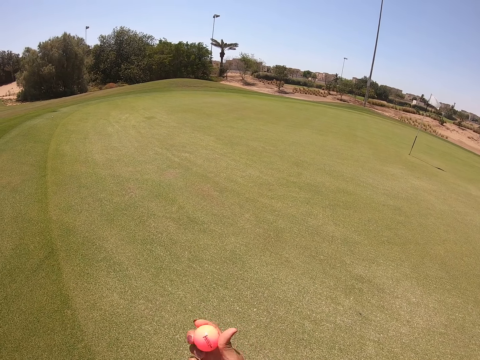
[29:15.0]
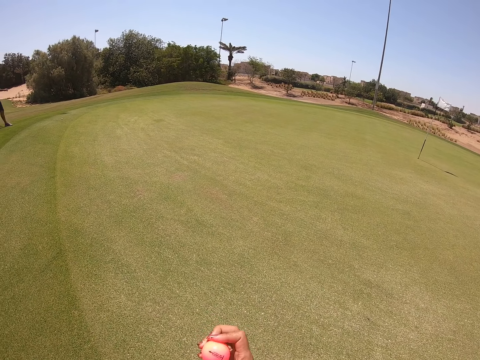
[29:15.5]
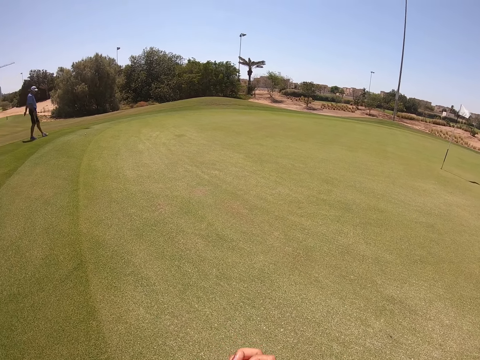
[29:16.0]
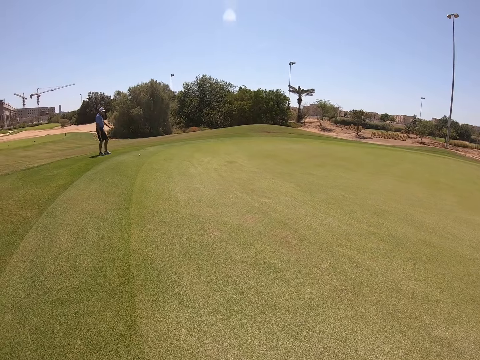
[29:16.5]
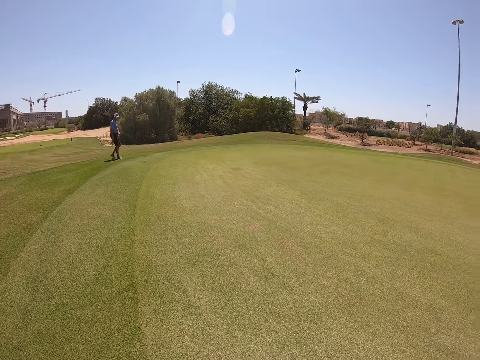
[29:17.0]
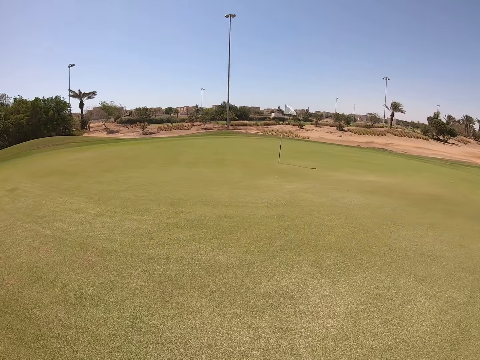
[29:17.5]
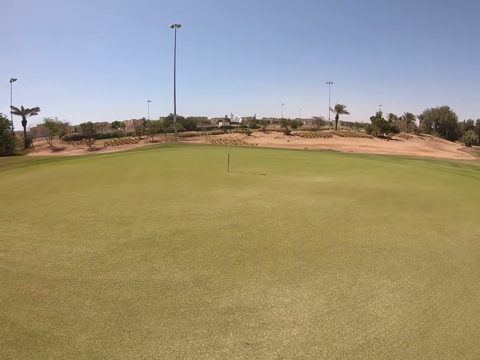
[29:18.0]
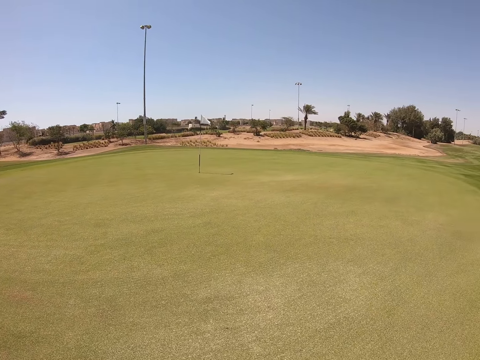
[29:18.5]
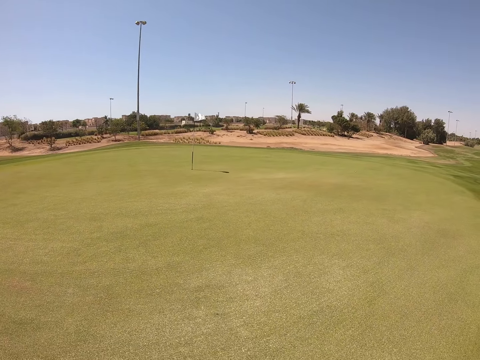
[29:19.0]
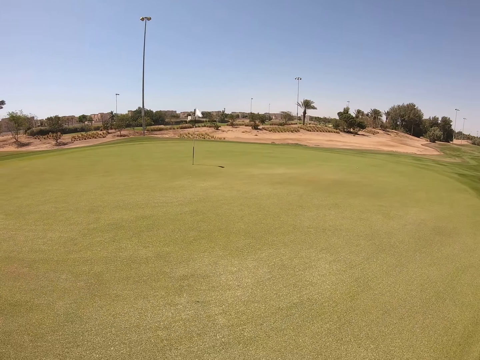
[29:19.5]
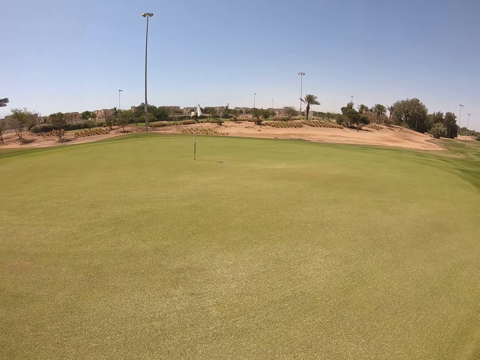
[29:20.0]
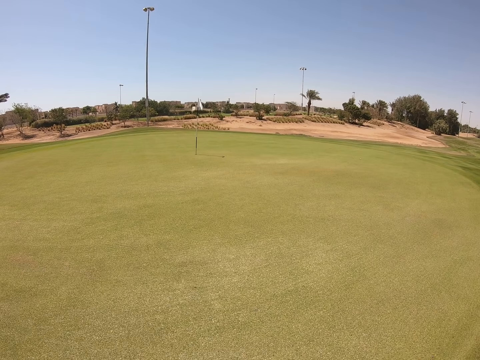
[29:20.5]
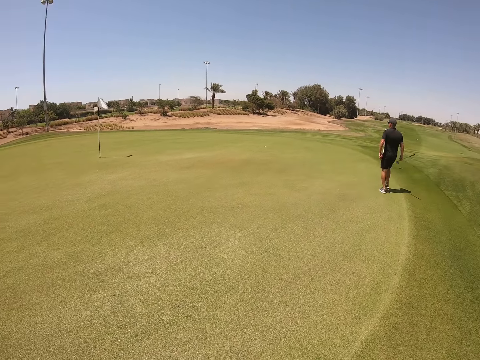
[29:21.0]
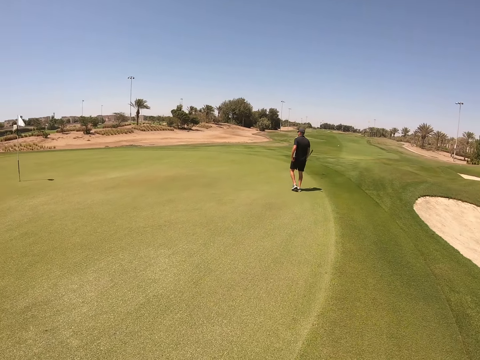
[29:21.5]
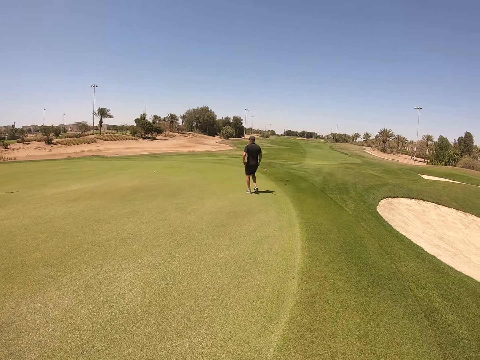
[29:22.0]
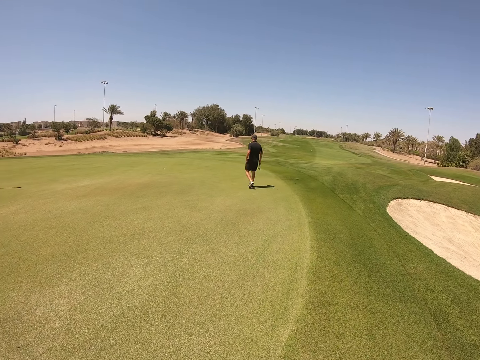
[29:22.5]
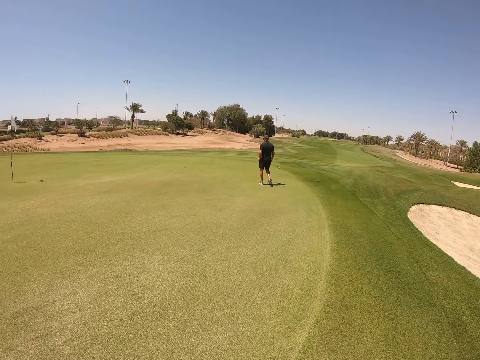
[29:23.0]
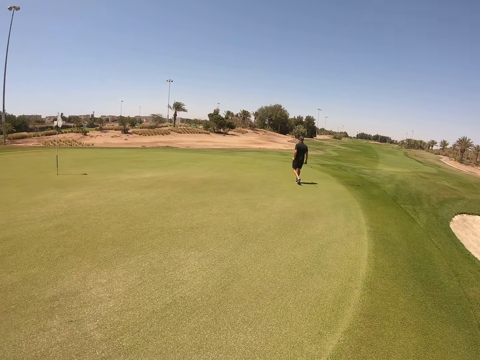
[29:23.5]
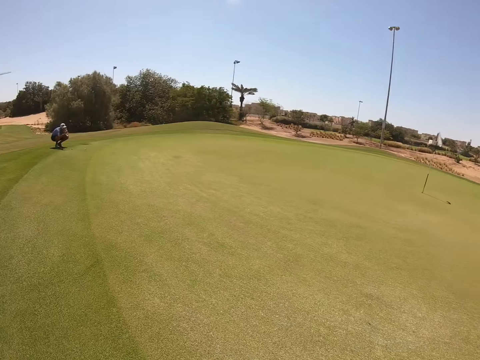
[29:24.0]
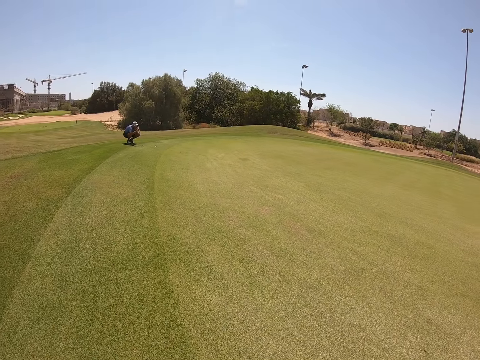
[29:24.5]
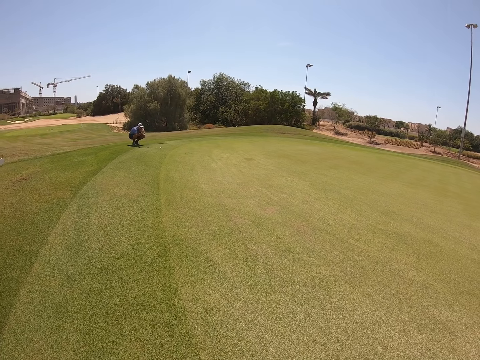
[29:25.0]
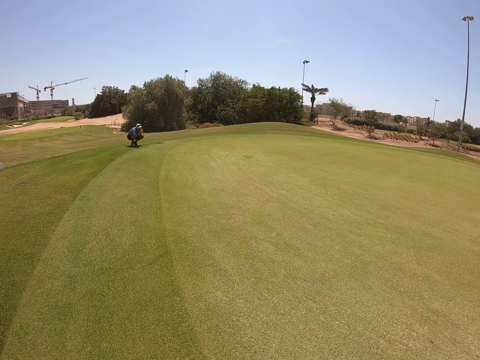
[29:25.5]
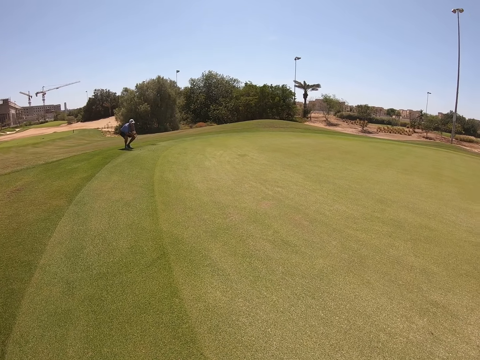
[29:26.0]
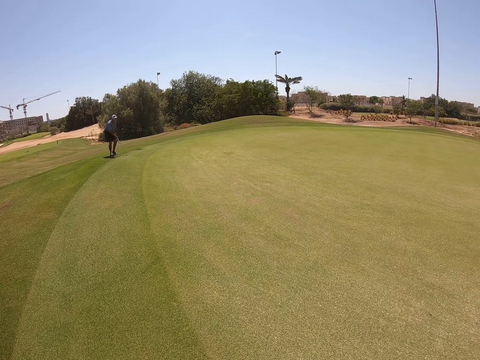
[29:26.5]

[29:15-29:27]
The camera wearer rolls the golf ball. They look around. They look around.

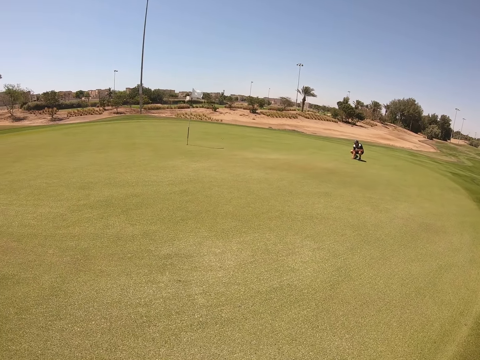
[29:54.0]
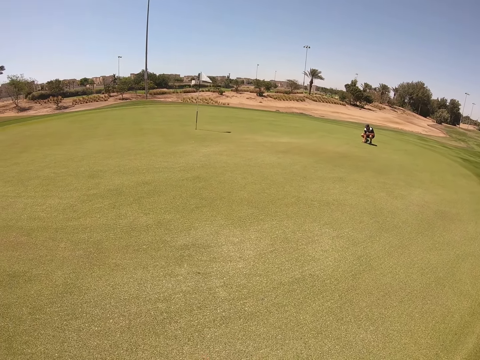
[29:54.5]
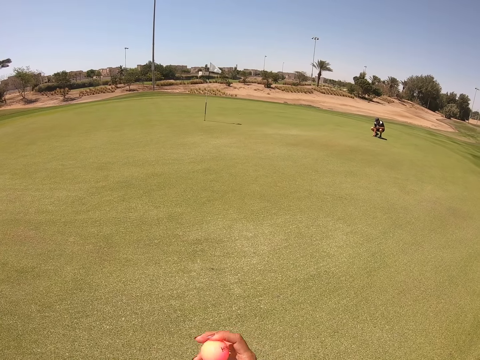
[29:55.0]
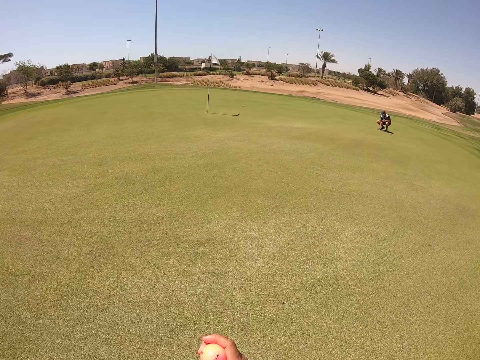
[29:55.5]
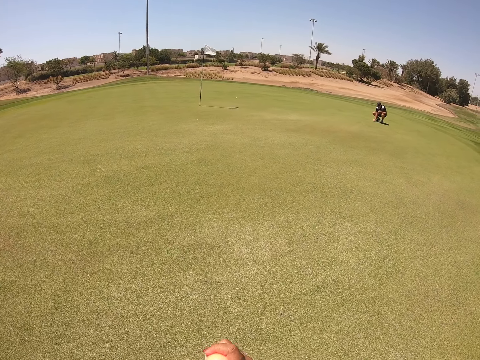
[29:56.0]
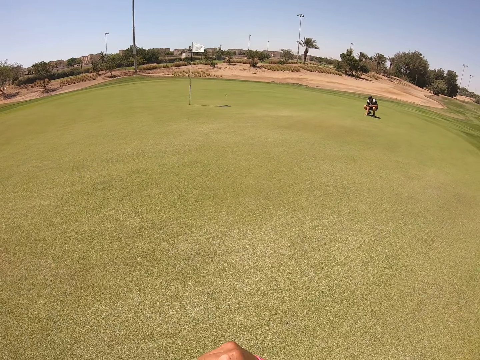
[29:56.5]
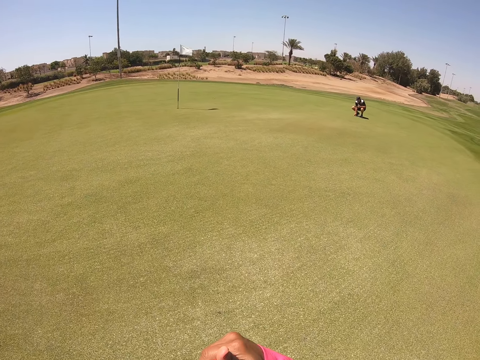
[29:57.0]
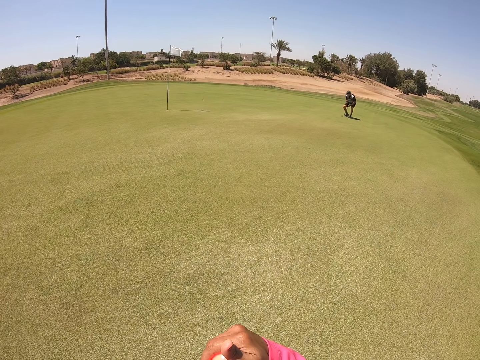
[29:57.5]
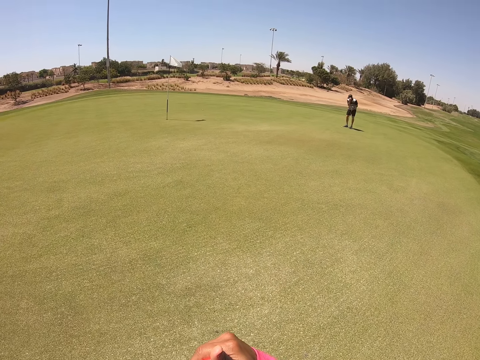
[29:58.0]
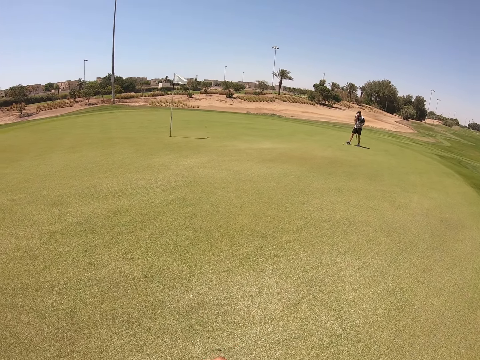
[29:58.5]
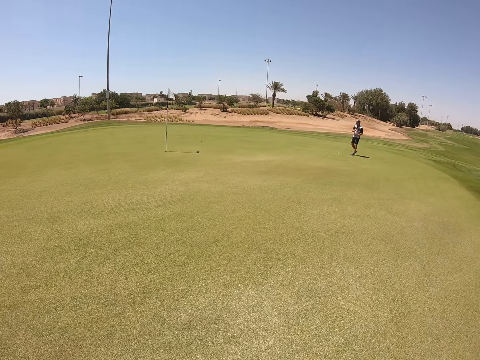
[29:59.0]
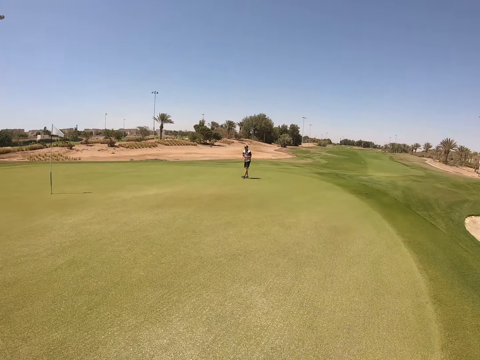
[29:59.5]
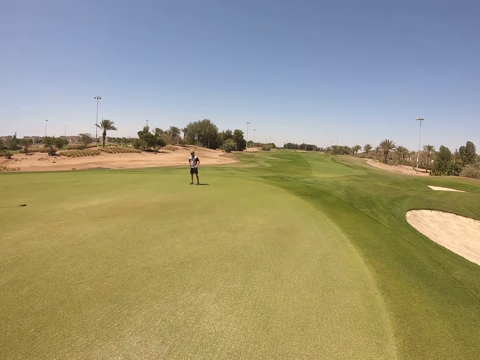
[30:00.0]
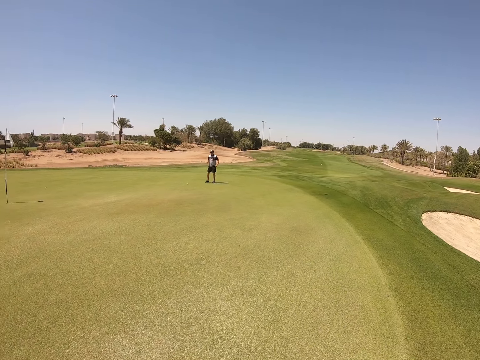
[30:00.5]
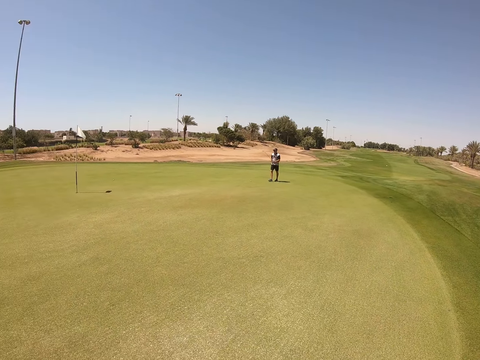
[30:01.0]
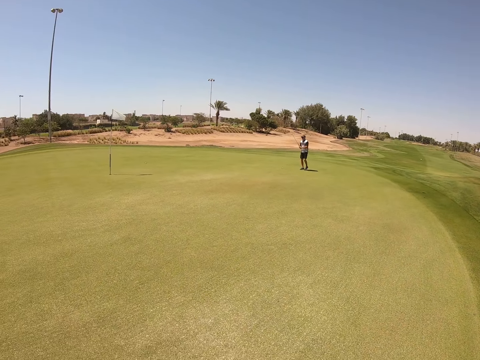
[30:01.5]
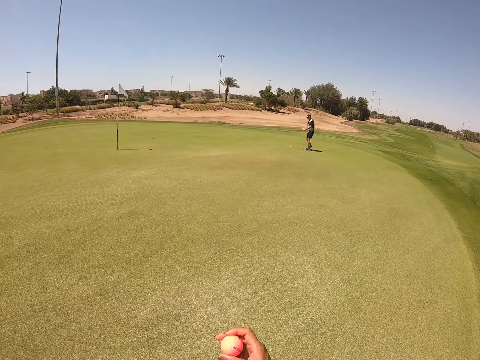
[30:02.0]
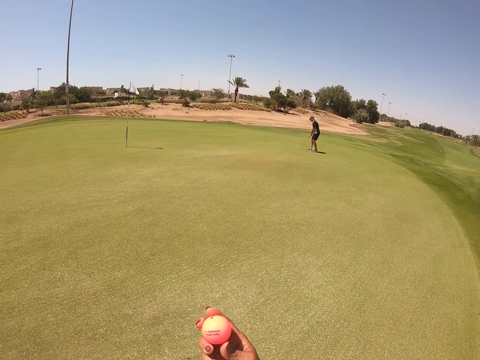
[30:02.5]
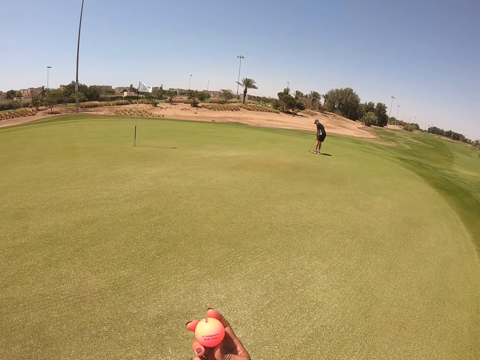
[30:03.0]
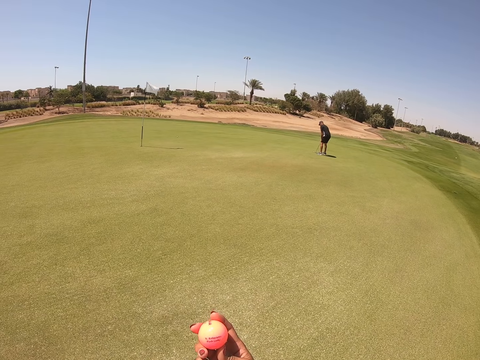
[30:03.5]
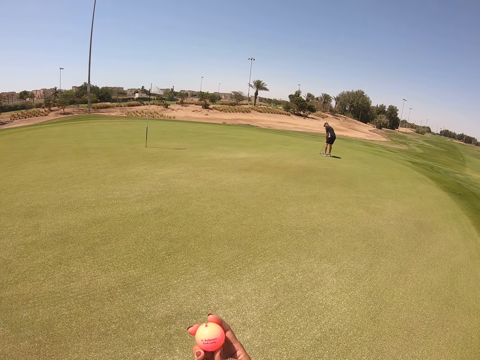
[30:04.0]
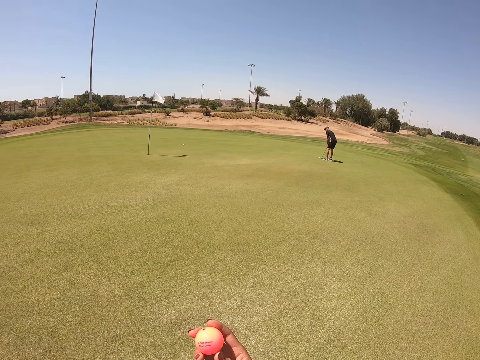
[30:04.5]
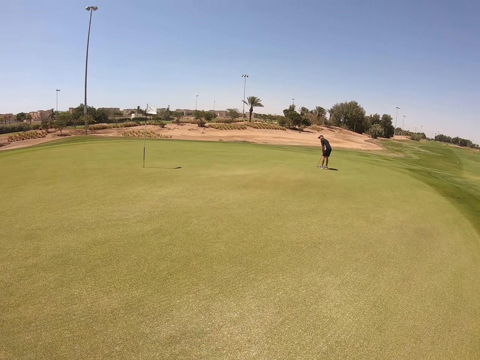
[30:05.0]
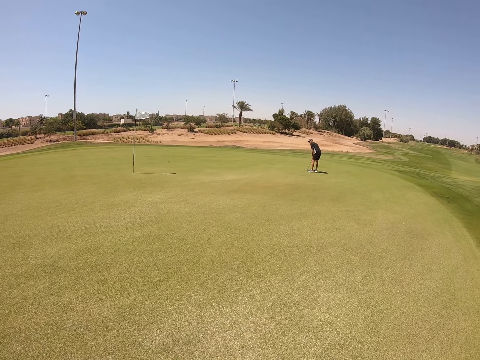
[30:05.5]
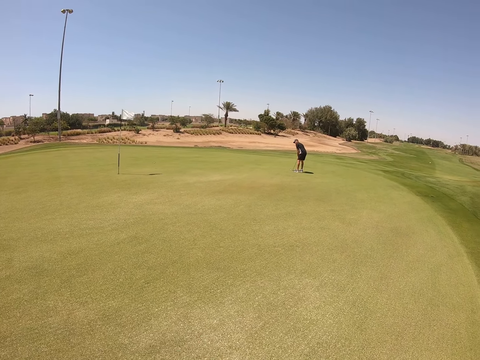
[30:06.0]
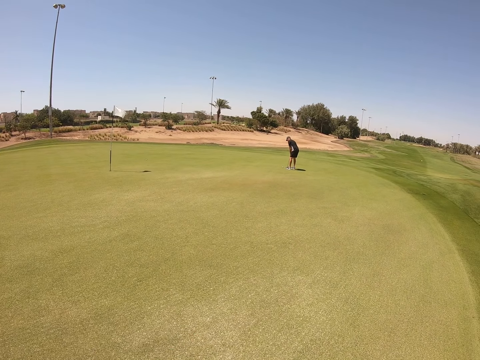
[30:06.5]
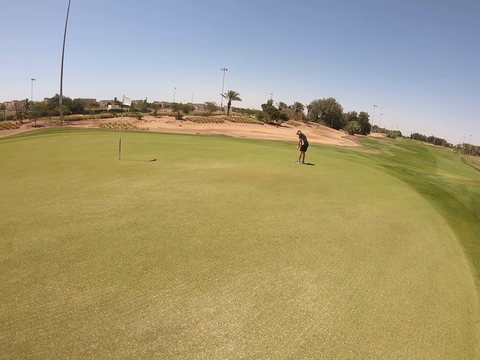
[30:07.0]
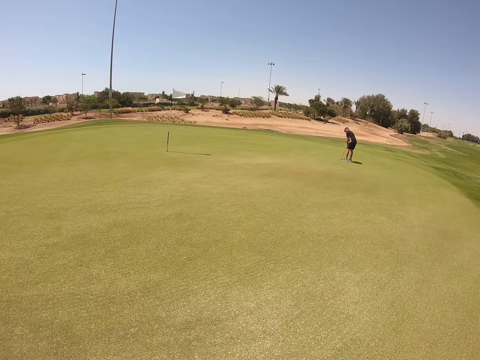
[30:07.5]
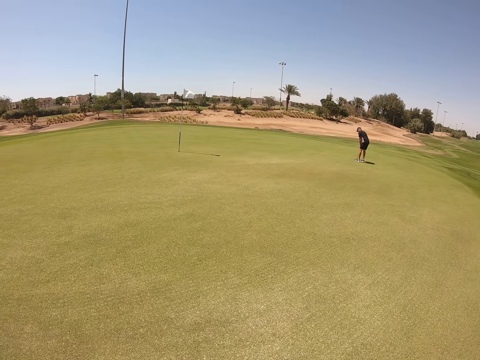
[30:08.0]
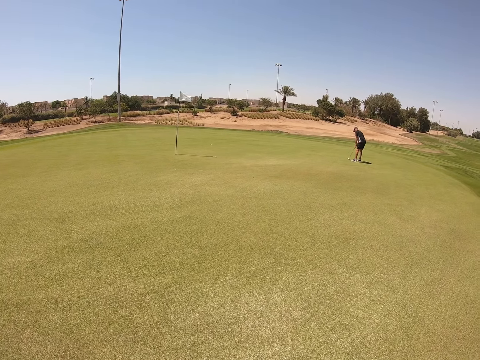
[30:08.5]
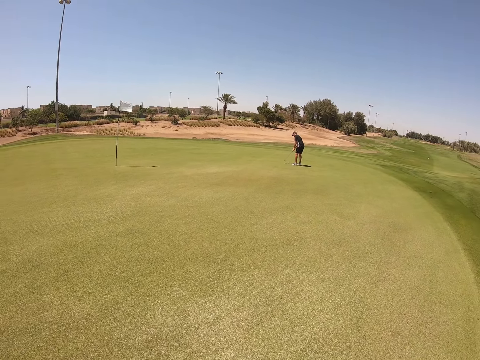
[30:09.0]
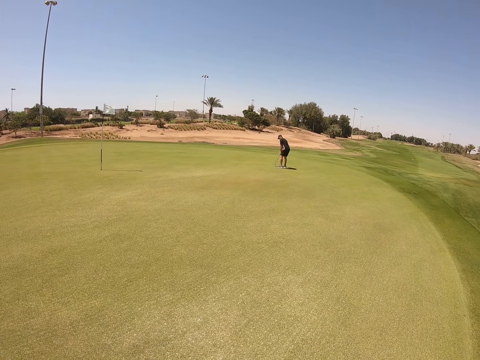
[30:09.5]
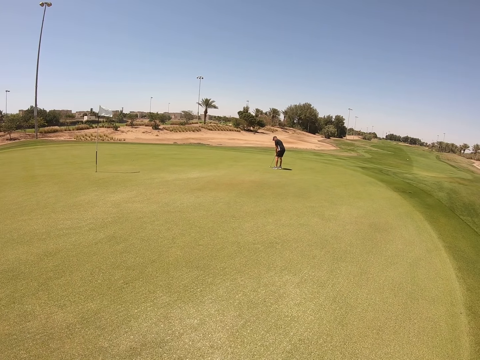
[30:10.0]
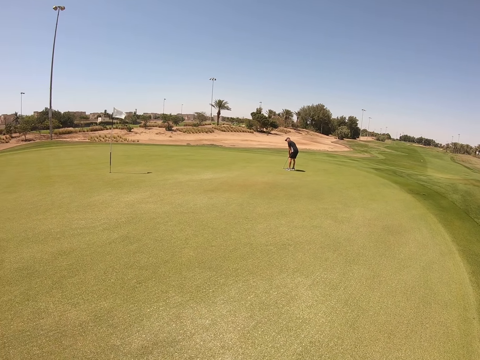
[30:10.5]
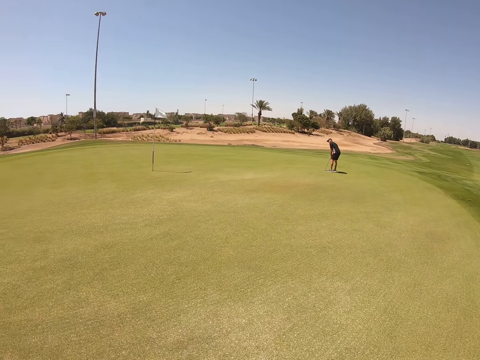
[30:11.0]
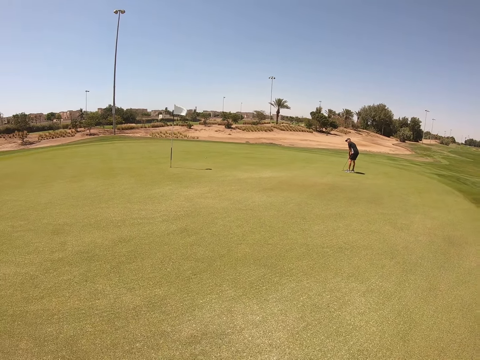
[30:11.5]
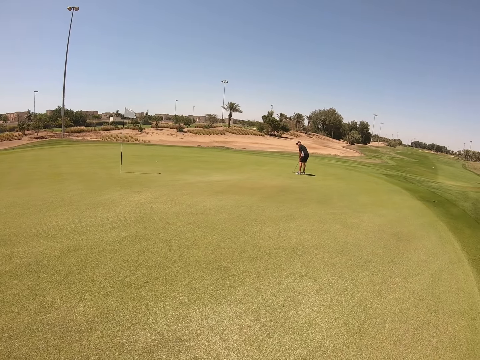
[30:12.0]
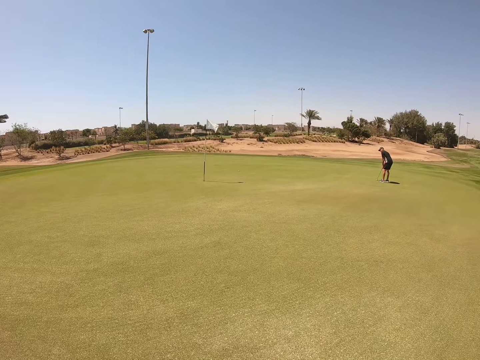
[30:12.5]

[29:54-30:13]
The camera wearer moves a finger on the golf ball. They roll the golf ball. They look around. They move their hand. They look around.
